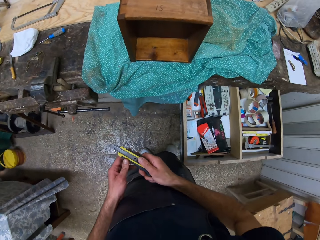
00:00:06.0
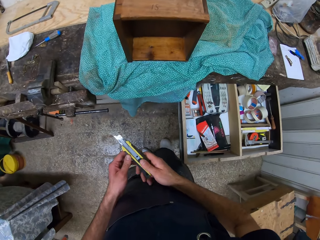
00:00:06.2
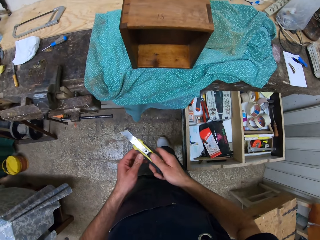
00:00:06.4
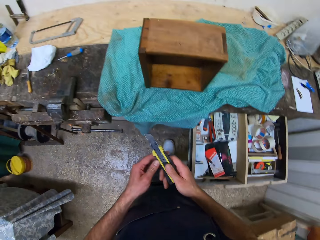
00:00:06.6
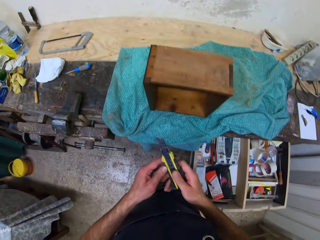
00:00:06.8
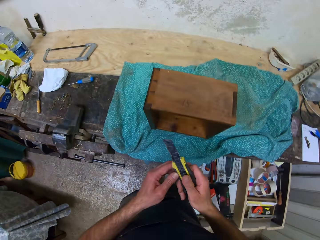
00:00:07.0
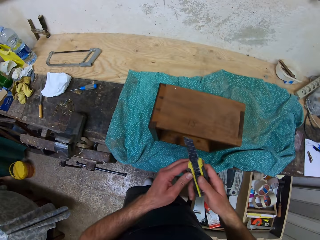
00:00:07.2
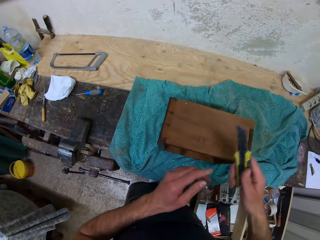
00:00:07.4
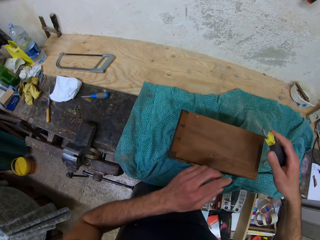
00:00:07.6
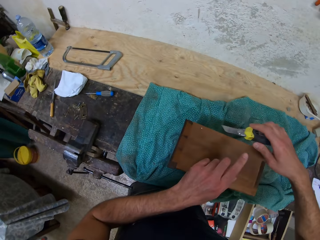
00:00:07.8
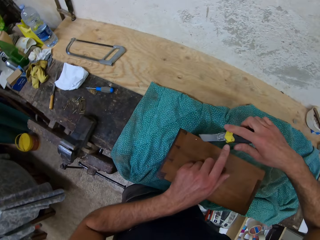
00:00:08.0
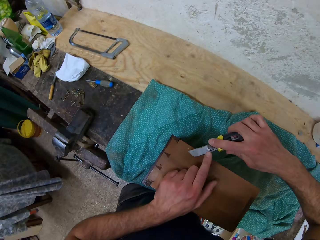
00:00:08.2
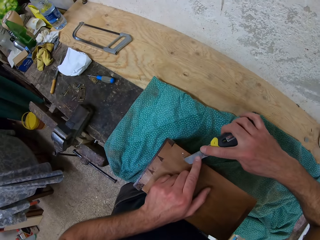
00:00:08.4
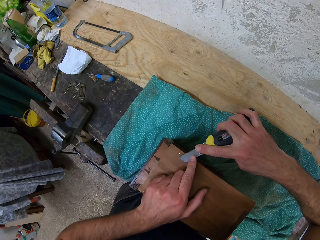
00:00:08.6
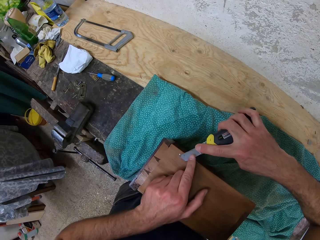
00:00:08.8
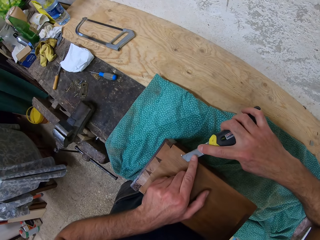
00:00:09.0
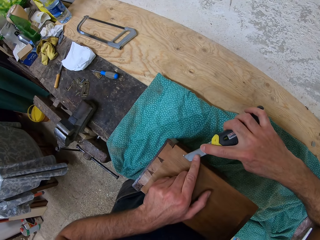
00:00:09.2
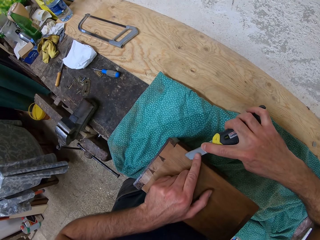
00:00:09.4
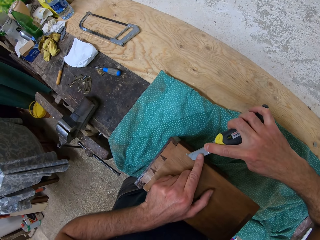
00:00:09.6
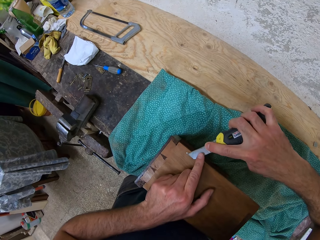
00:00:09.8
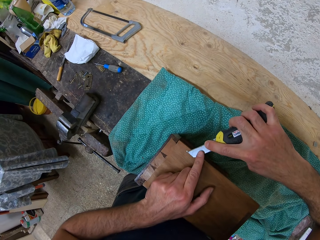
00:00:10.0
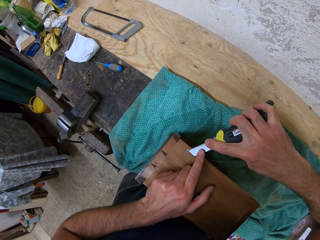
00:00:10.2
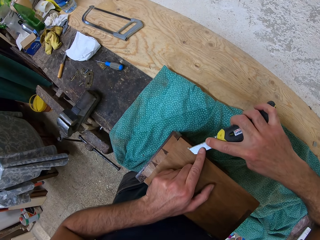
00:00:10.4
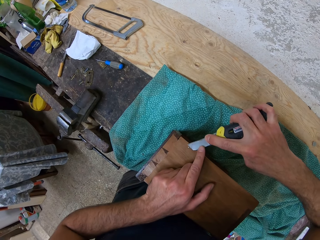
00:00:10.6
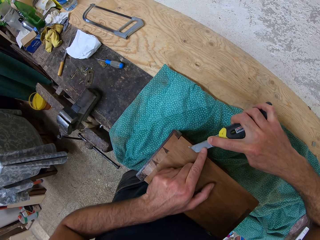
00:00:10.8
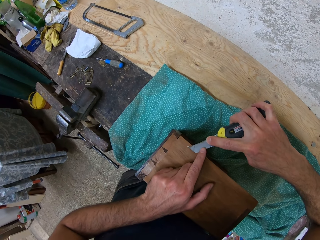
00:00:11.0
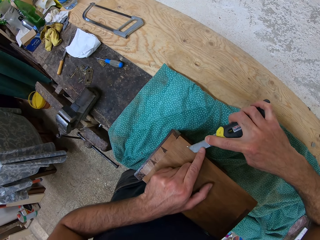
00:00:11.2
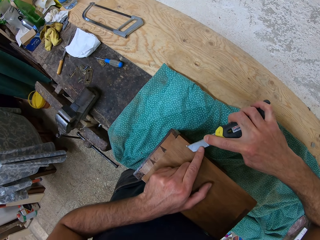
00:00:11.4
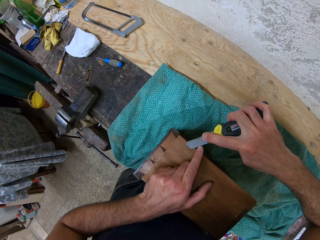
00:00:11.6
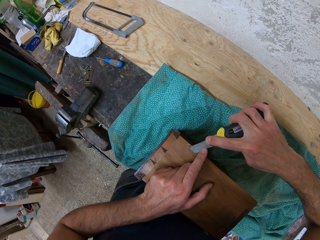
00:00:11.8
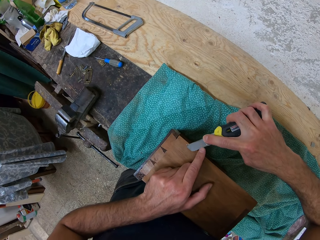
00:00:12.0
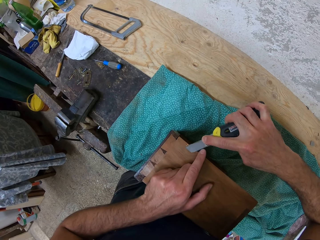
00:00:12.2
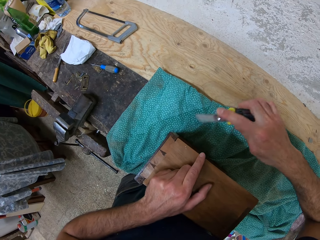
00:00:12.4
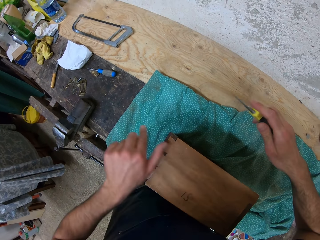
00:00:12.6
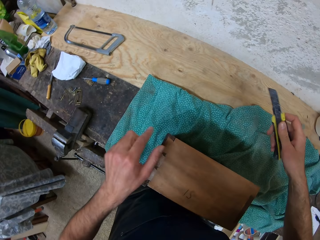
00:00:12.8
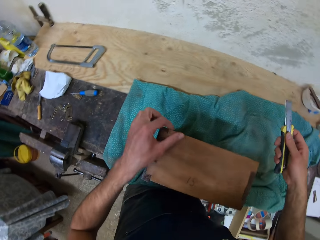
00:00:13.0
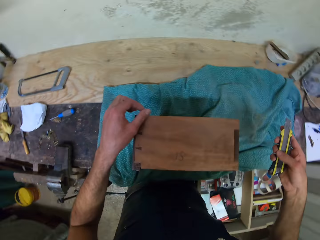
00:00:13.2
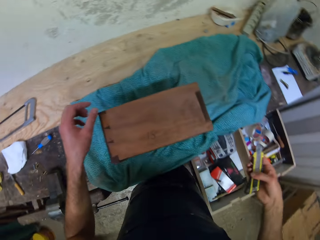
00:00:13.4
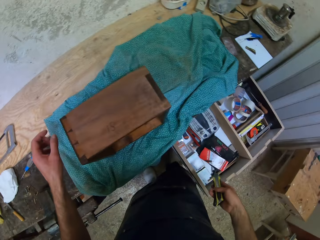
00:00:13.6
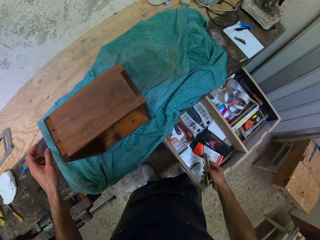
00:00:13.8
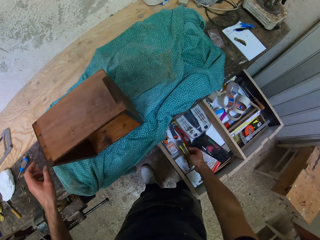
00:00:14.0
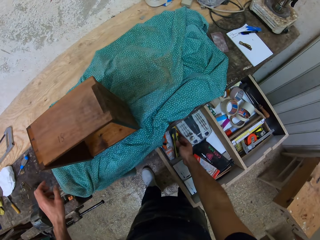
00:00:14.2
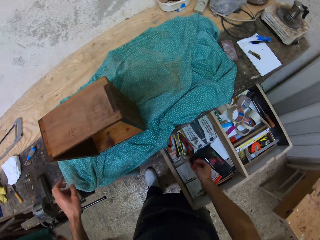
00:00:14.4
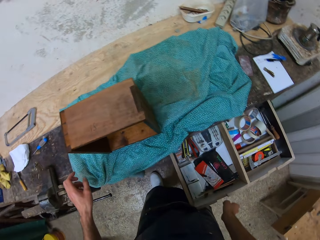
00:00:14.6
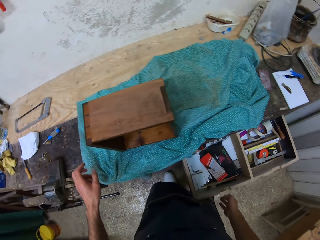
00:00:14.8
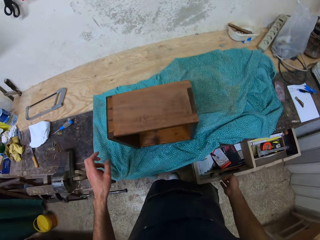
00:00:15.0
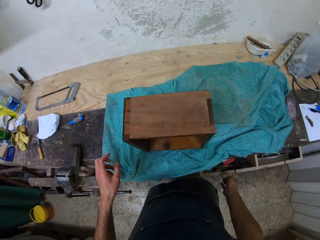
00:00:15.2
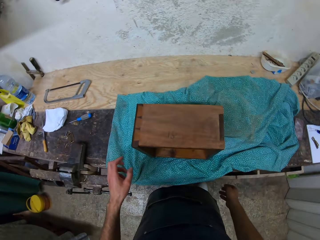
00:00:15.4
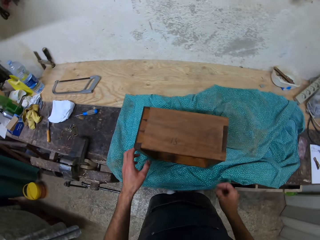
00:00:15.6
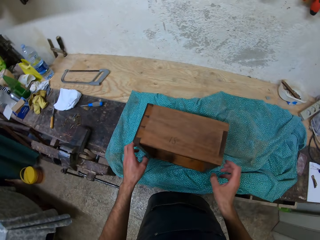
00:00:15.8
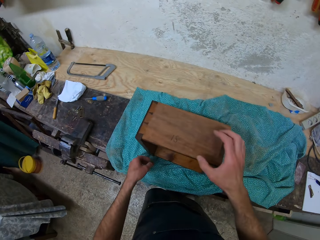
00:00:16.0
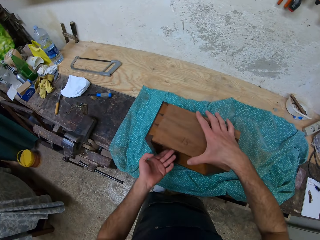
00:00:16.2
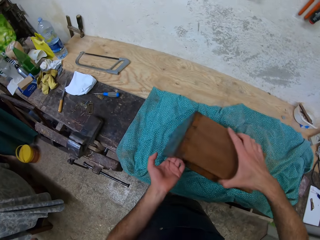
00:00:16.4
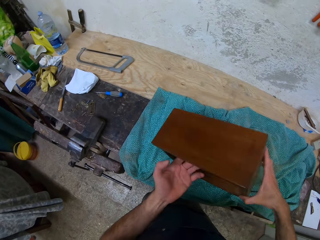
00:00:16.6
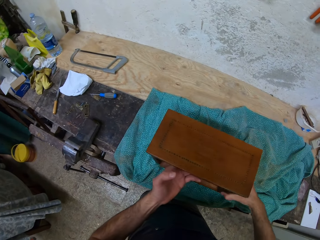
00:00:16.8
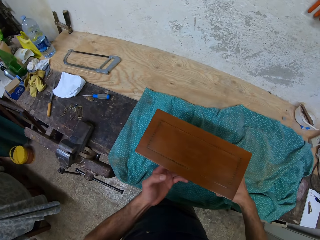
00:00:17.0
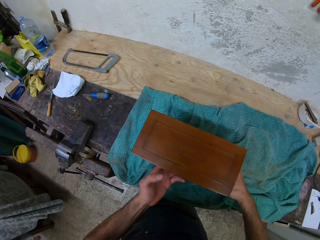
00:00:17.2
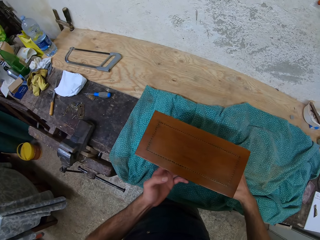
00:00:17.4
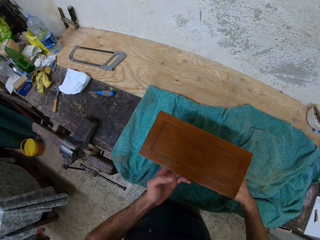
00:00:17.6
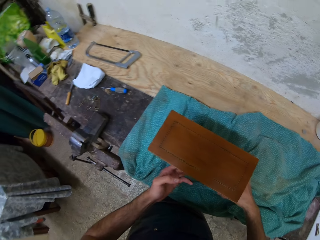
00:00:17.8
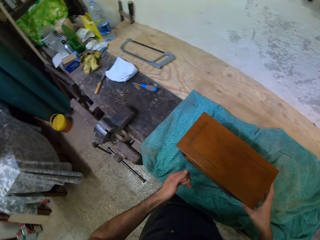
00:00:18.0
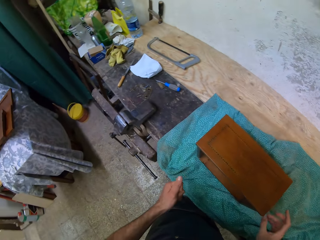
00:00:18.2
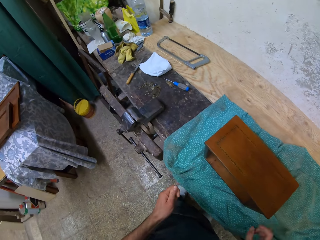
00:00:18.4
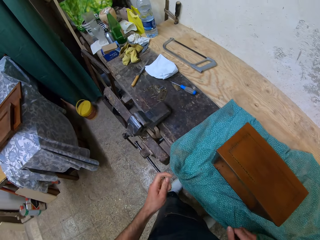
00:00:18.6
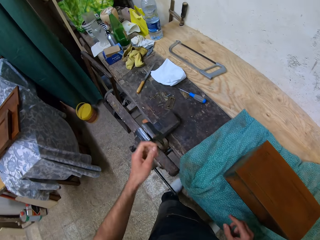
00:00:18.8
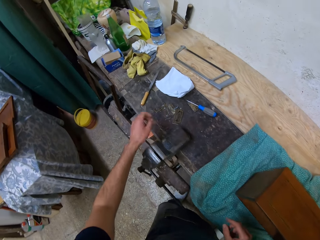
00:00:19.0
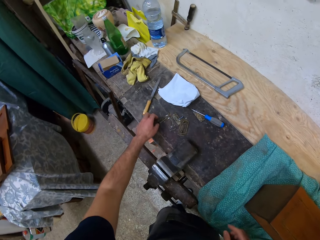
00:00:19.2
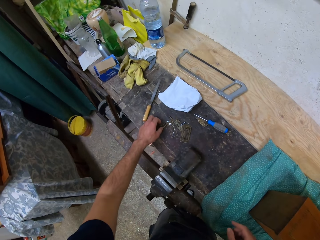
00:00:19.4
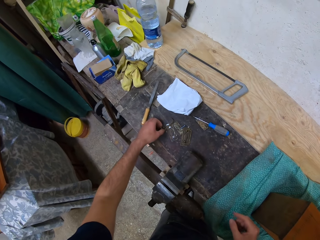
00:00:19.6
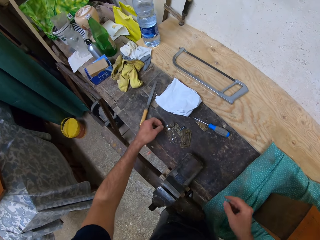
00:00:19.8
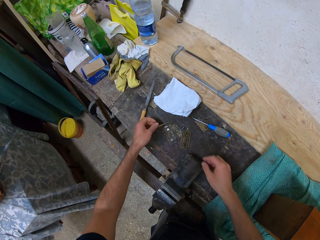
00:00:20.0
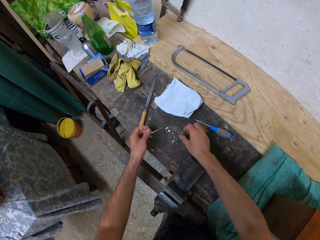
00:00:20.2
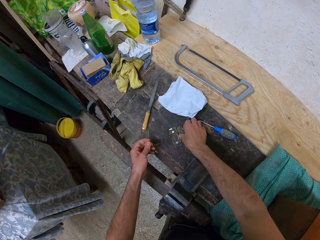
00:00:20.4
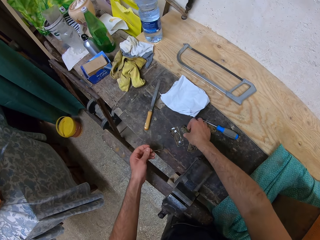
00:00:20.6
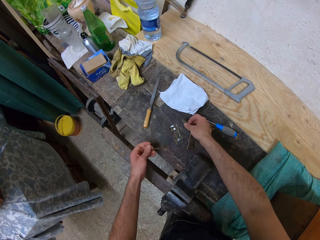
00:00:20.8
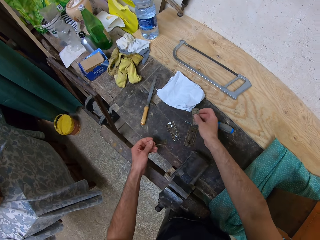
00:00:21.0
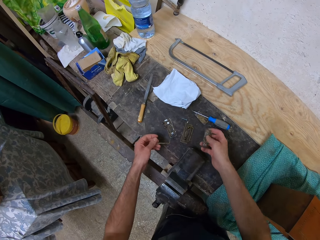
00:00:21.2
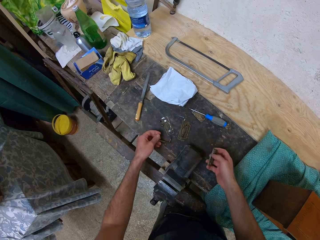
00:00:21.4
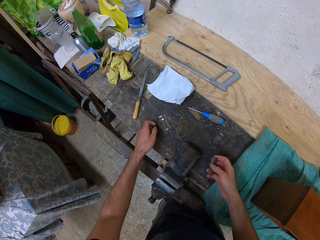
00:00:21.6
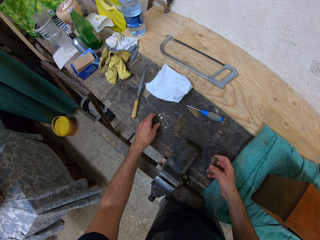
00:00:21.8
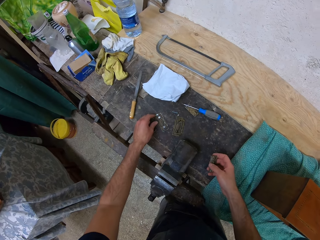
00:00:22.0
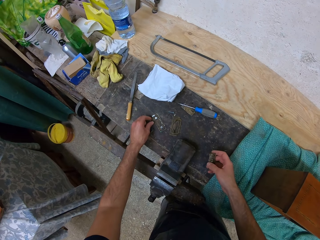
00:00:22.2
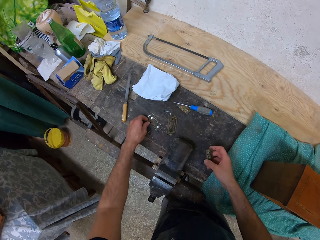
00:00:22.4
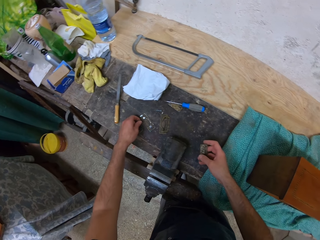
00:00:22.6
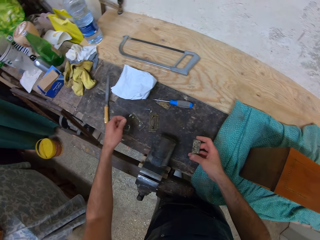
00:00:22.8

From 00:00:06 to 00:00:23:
The camera wearer walks. He scrapes off the edges of a wooden box with both hands. He drops the cutter back in the drawer with his right hand. He pushes the drawer back in with his right leg and hand. He changes the position of the wooden box on the table with both hands. He picks two objects, hinges and a handle, from the table with his left hand and one with his right hand.

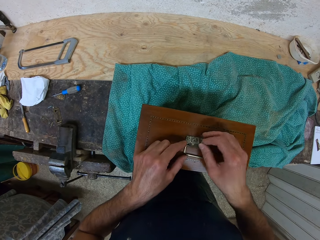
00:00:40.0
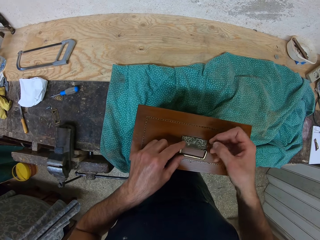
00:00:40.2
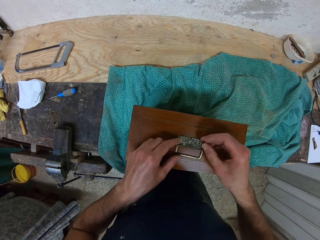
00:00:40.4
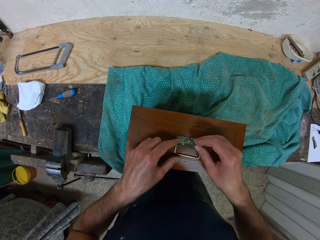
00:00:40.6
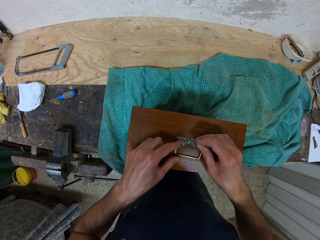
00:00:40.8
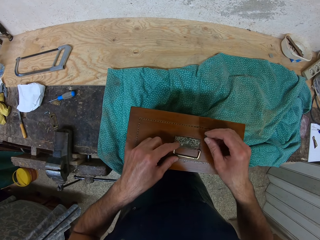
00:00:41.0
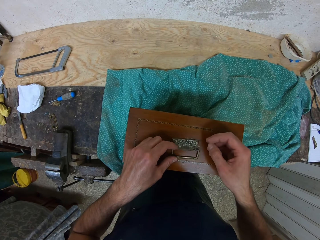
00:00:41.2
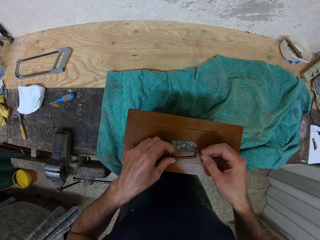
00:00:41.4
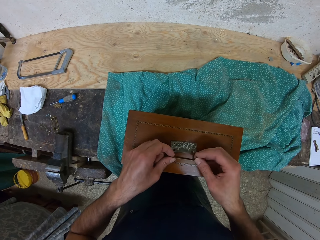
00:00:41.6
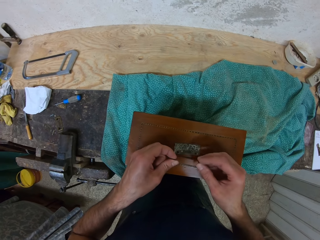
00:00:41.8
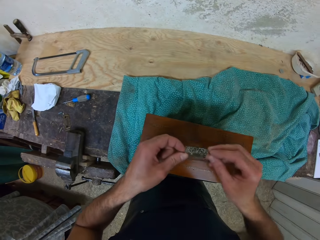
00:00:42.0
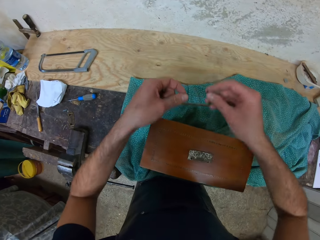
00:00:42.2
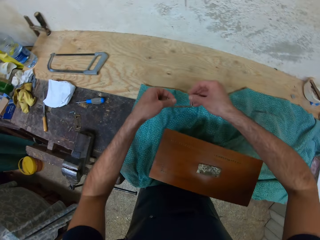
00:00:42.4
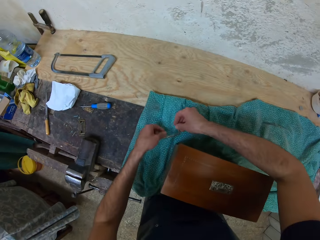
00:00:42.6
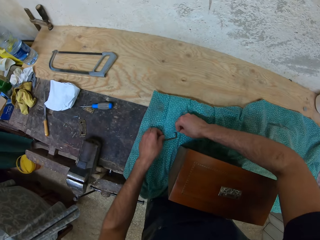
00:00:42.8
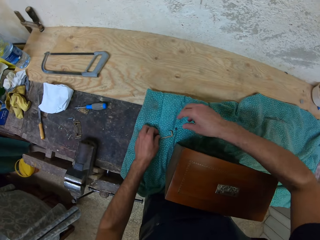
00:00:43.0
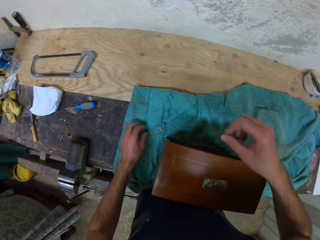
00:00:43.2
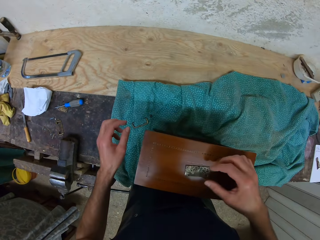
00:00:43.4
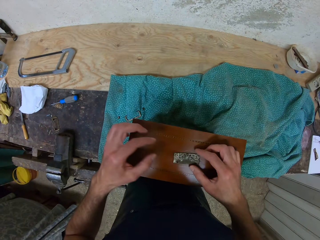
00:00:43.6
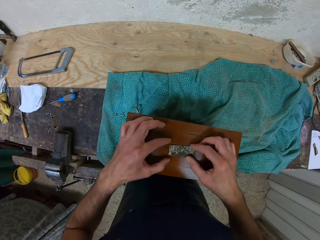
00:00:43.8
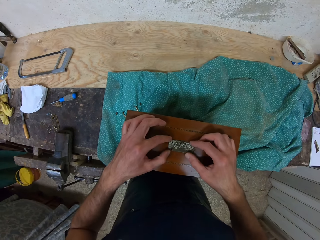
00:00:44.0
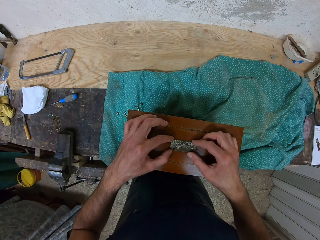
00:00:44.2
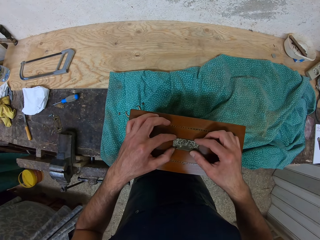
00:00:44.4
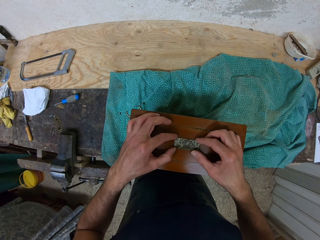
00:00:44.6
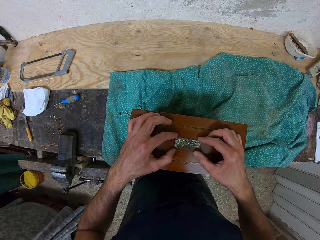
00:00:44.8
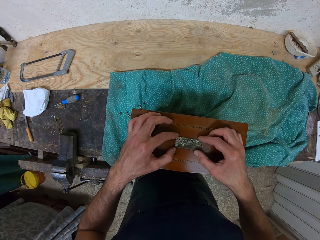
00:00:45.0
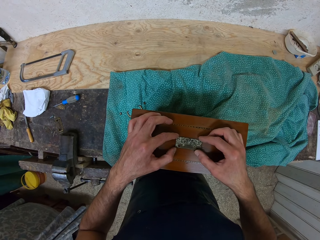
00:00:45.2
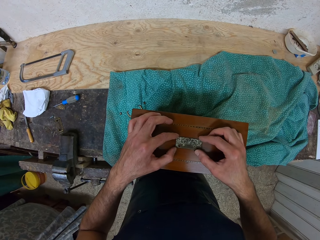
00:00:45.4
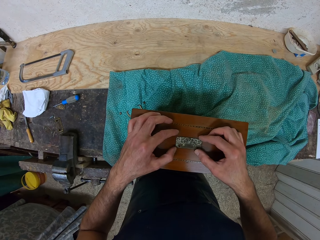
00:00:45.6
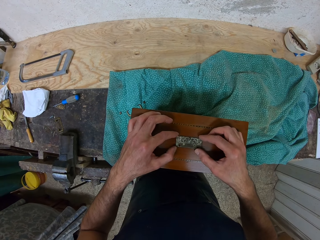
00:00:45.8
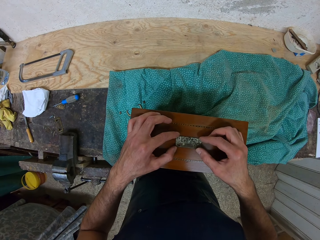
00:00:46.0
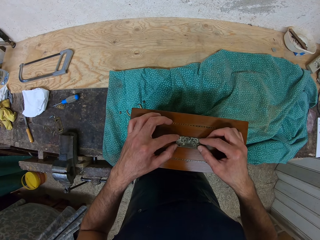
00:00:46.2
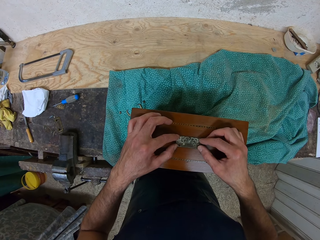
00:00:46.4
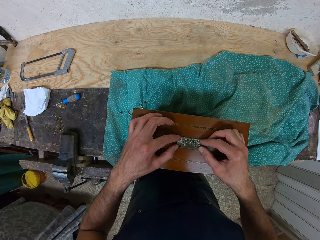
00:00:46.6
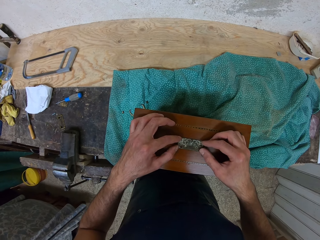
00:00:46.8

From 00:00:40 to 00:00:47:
The camera wearer takes one of the objects, the handle, off the box to the table with both hands. He adjusts the object on the wooden box with both hands. He holds the hinges.
